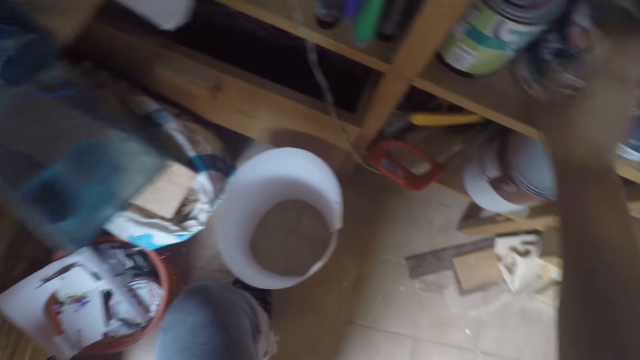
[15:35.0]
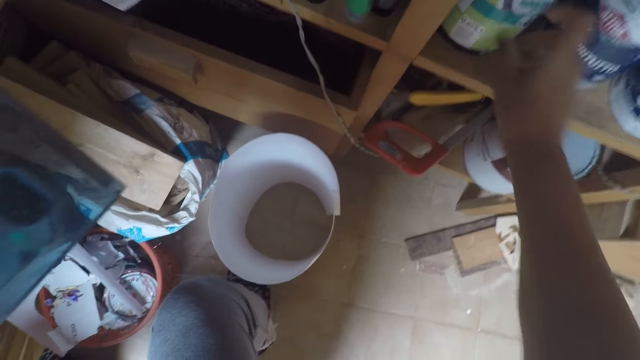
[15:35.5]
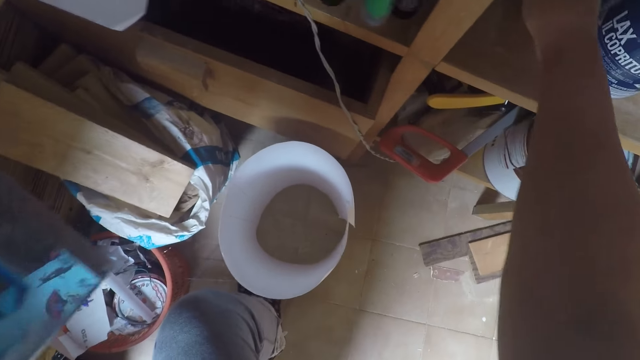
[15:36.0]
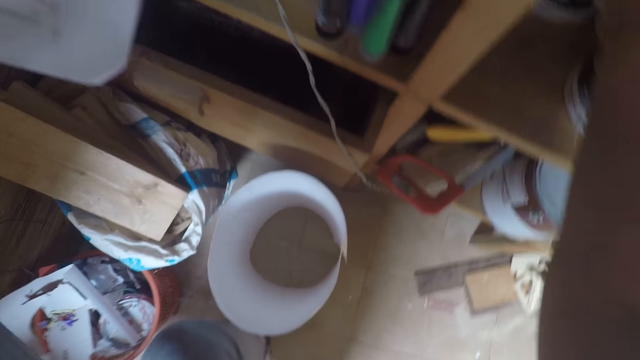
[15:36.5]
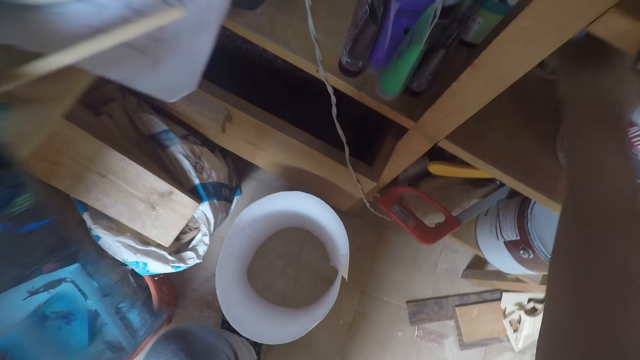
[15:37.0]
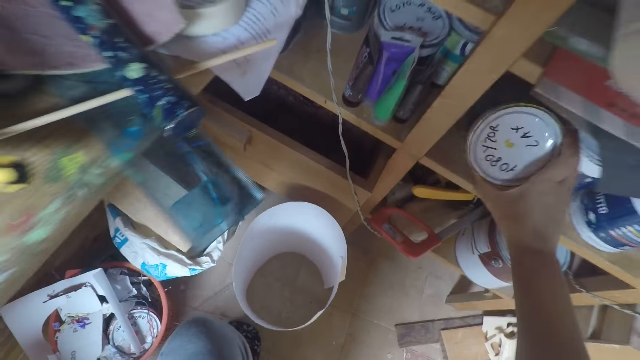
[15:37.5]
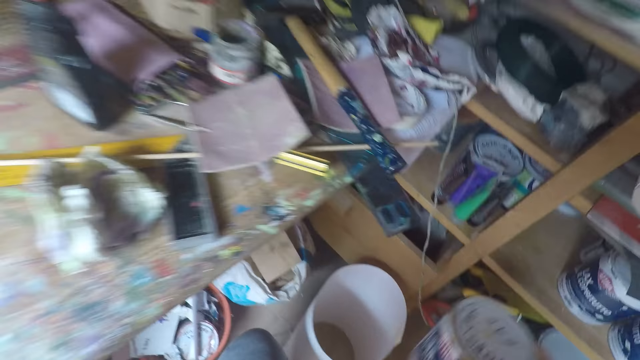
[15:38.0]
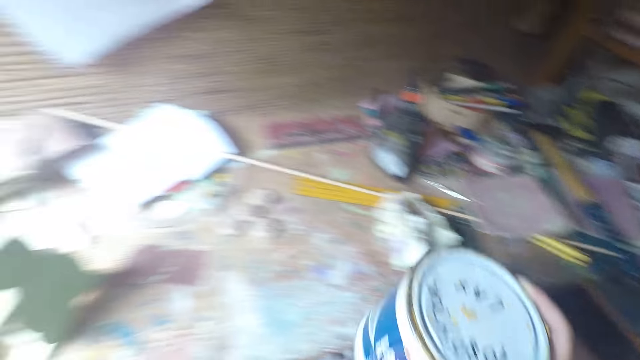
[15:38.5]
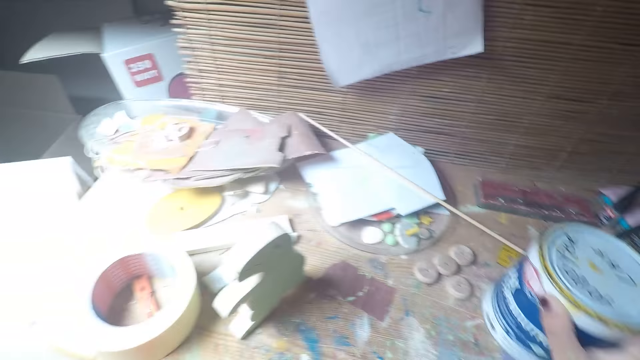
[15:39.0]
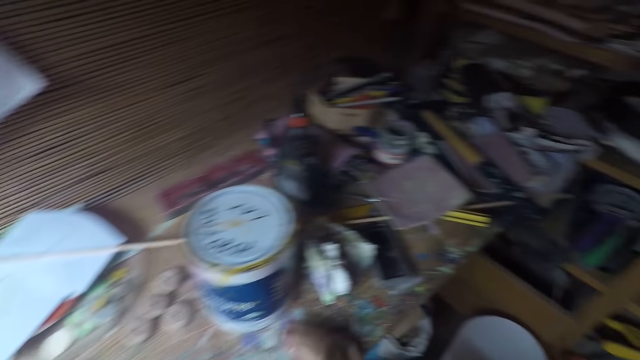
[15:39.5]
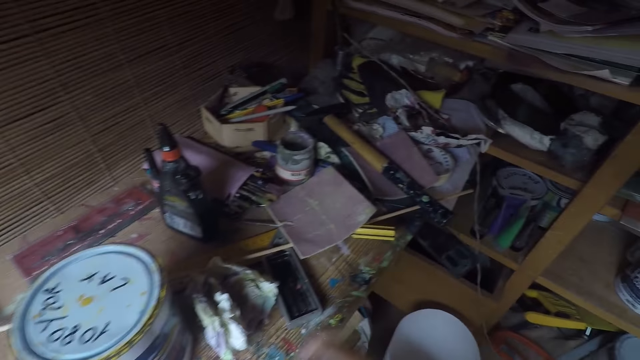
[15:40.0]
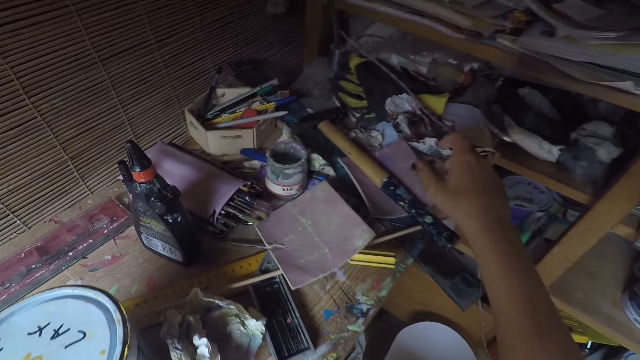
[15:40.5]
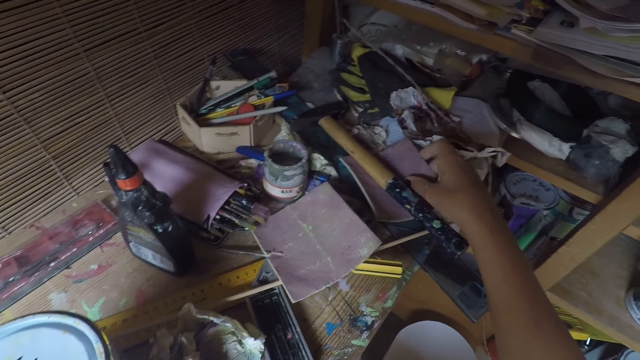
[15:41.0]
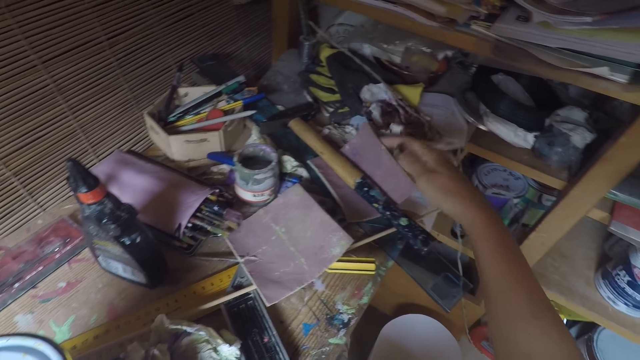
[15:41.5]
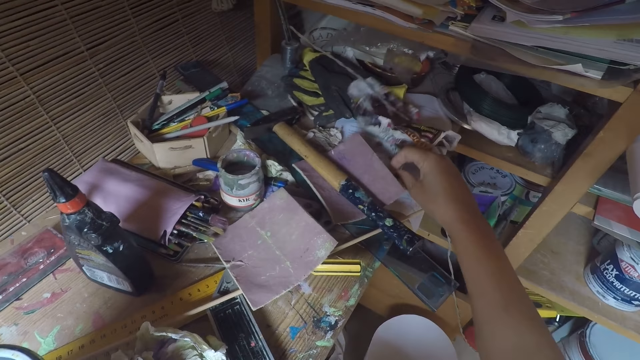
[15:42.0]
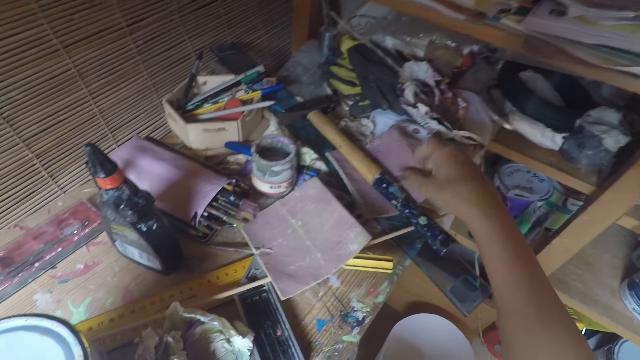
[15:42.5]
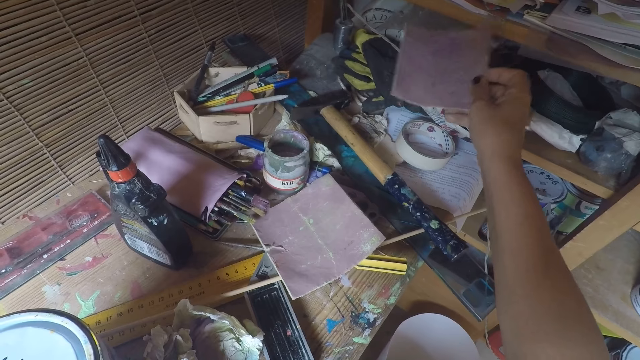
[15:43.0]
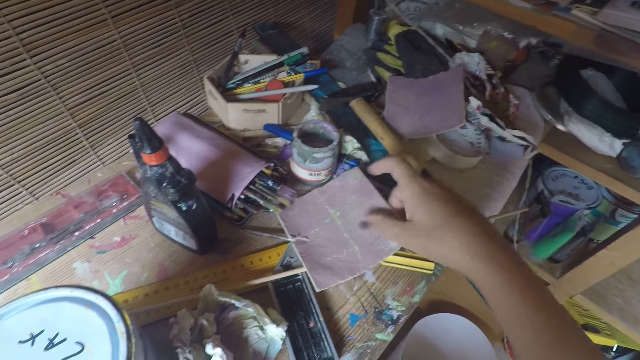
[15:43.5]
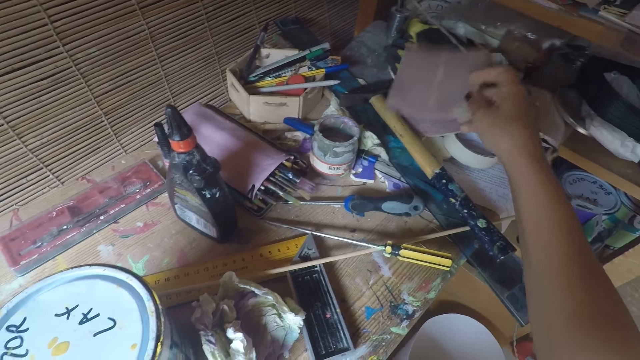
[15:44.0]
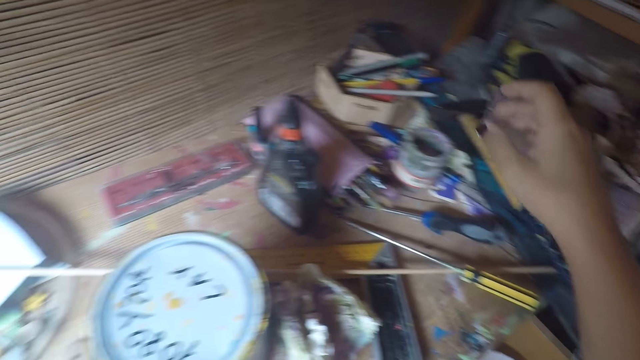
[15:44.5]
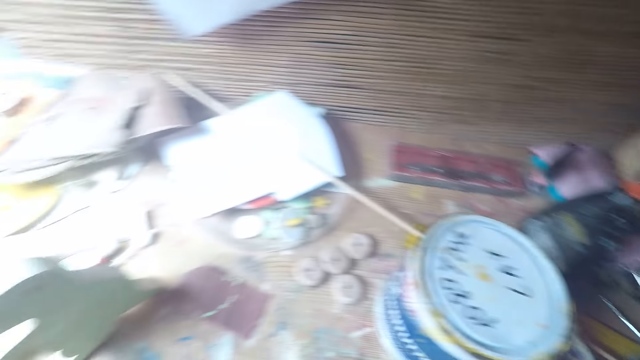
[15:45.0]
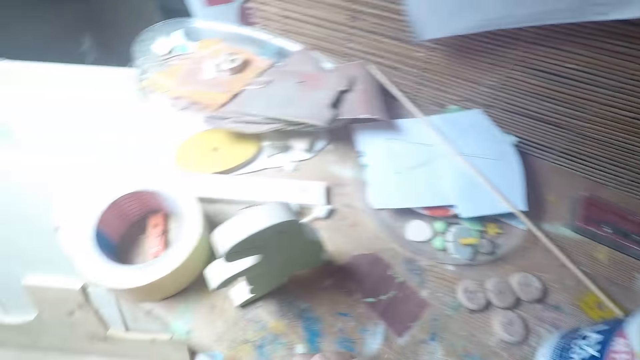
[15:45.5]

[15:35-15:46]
The camera wearer arranges tins of paint on the shelf. They pick up a tin of paint on the shelf. They put the tin of paint on the table. They touch sandpaper. They move a sponge on the table.

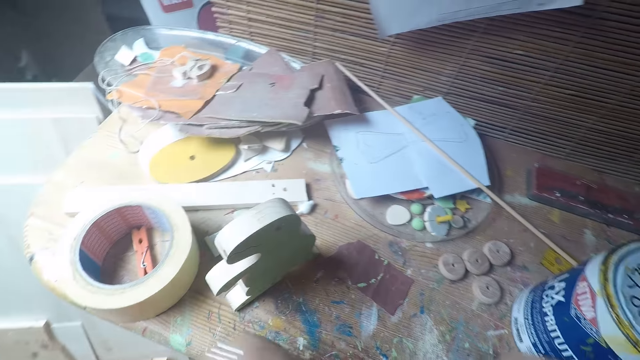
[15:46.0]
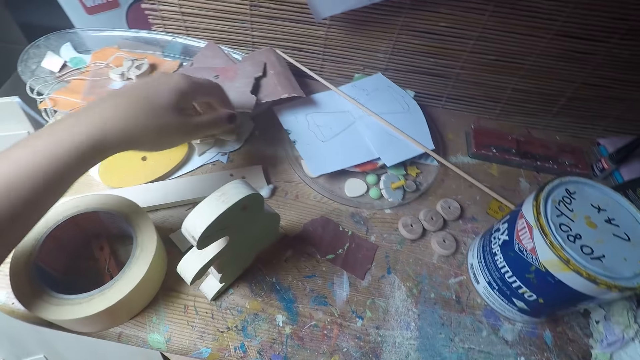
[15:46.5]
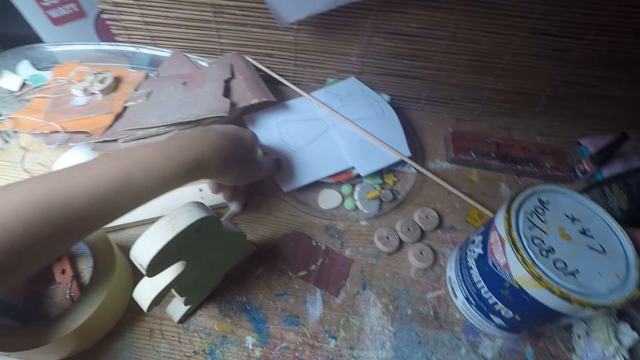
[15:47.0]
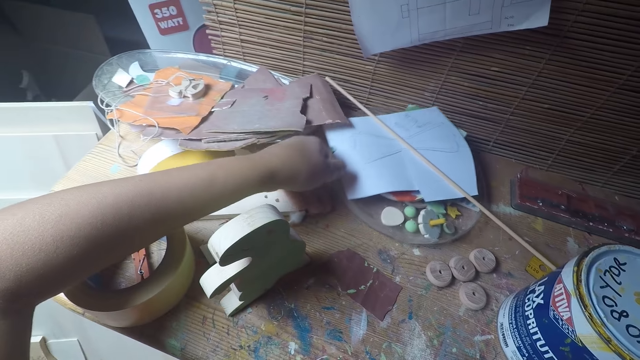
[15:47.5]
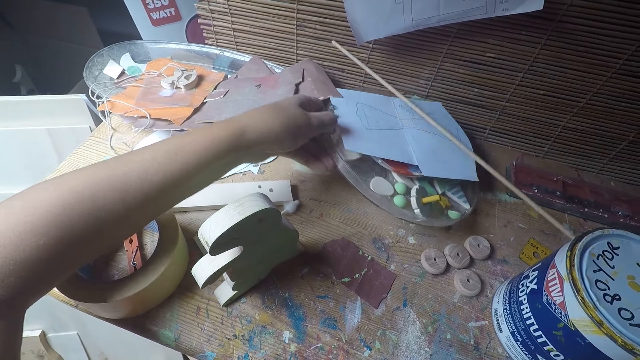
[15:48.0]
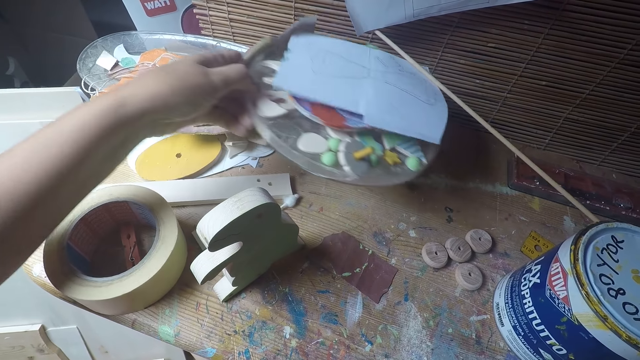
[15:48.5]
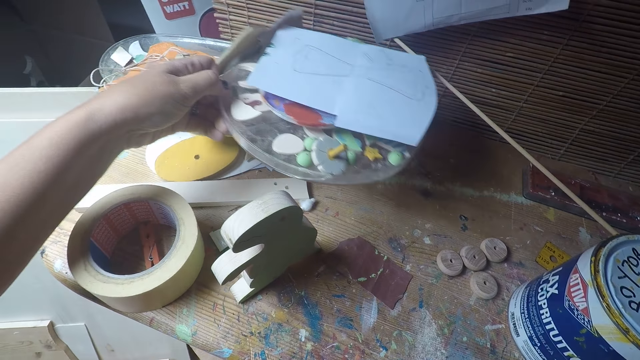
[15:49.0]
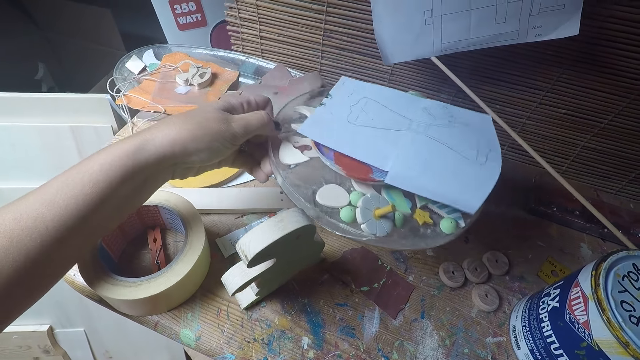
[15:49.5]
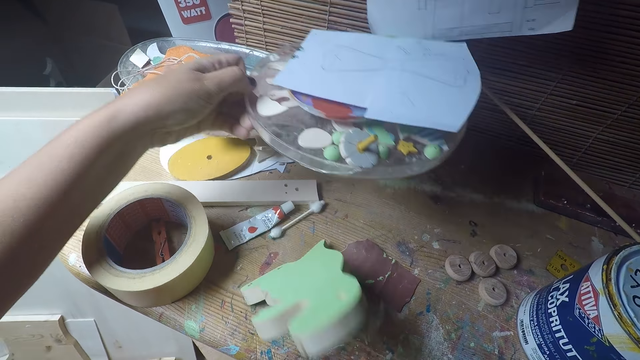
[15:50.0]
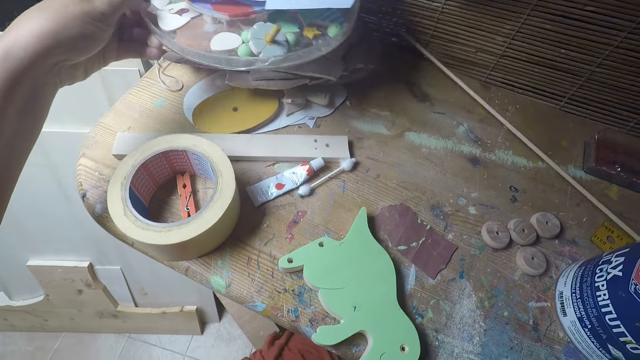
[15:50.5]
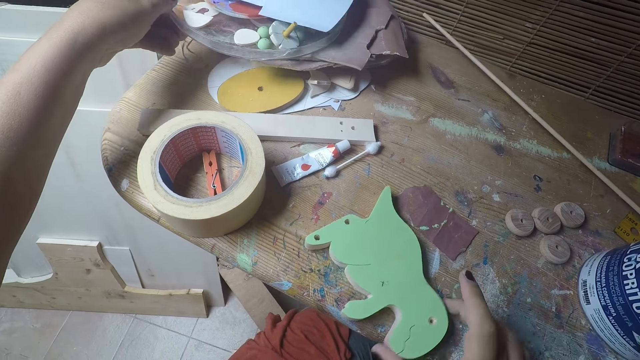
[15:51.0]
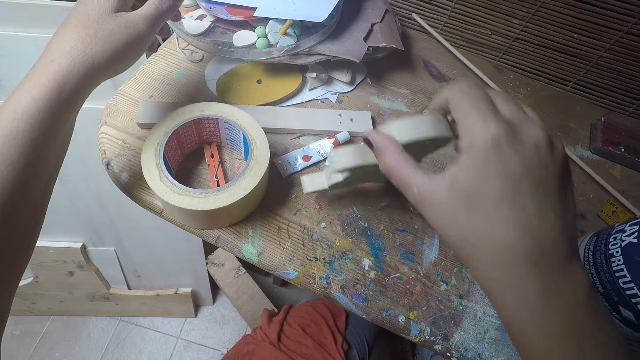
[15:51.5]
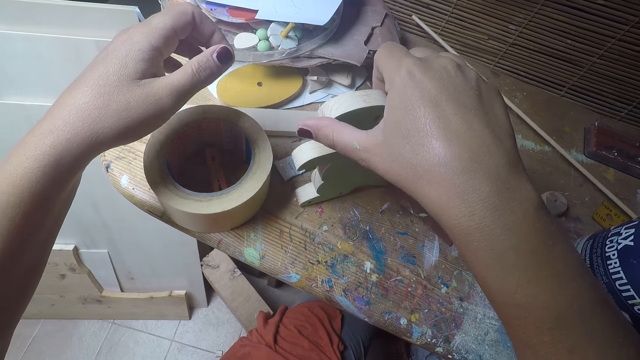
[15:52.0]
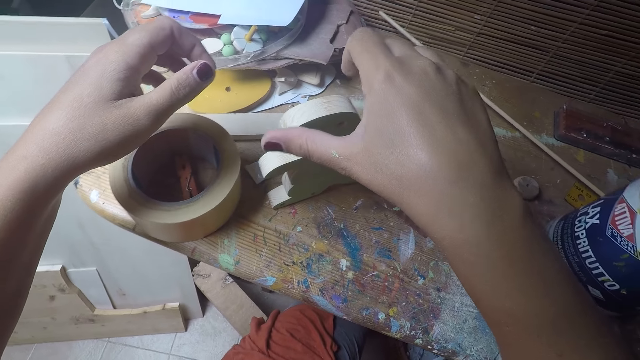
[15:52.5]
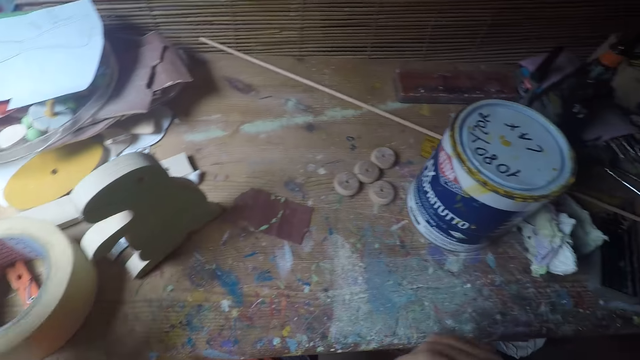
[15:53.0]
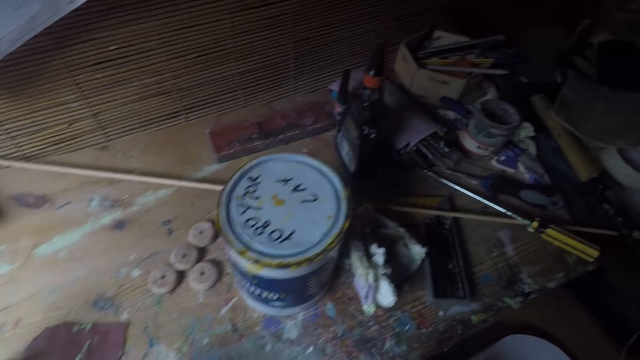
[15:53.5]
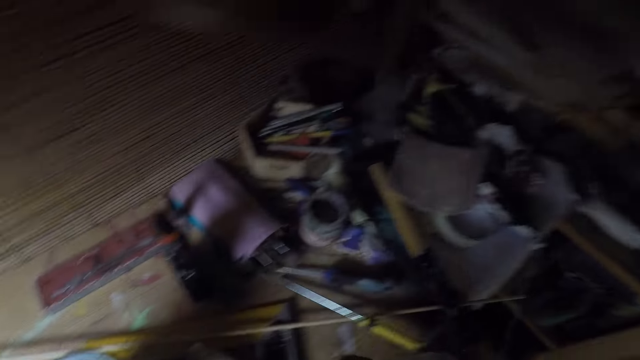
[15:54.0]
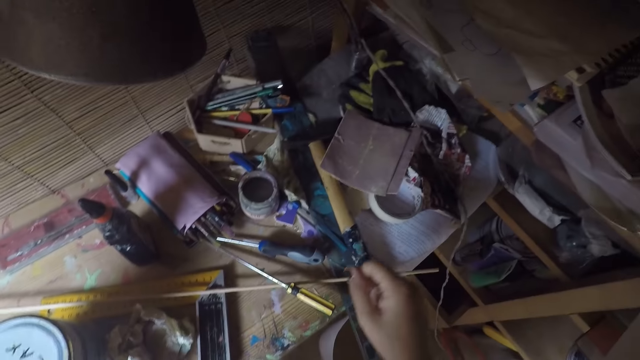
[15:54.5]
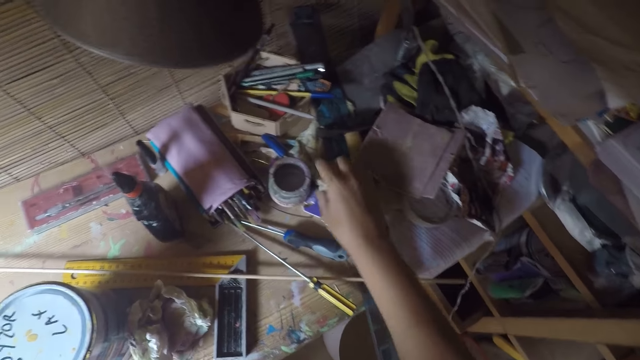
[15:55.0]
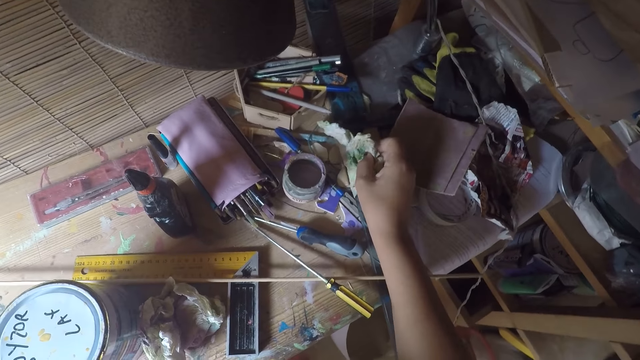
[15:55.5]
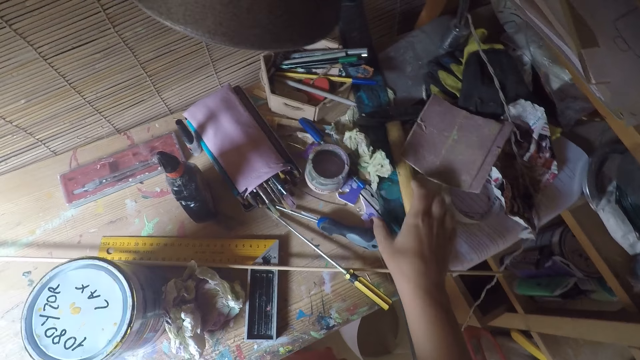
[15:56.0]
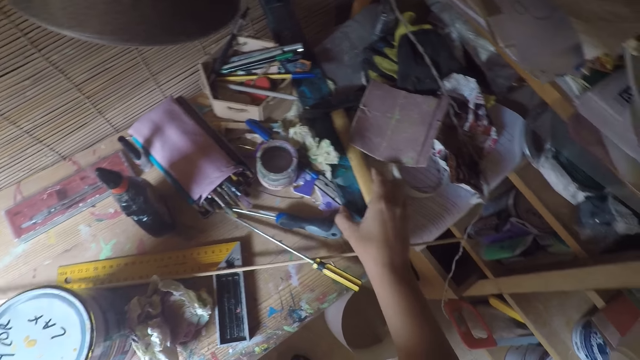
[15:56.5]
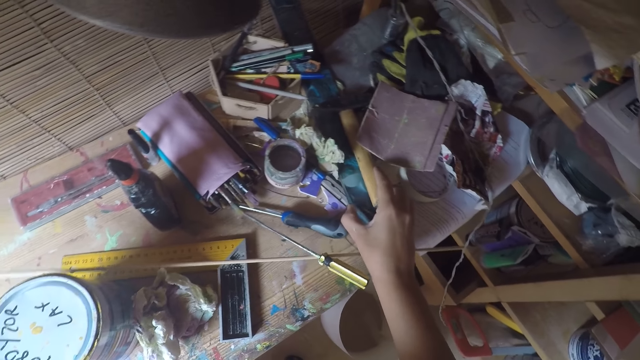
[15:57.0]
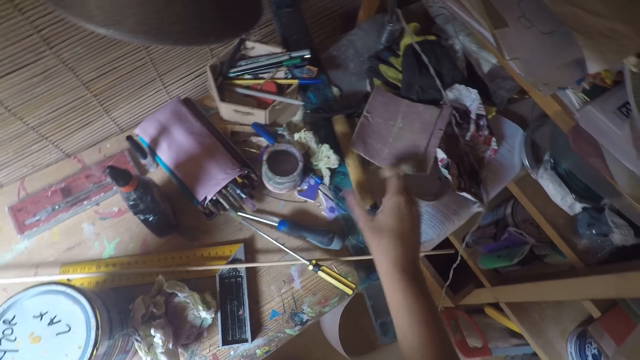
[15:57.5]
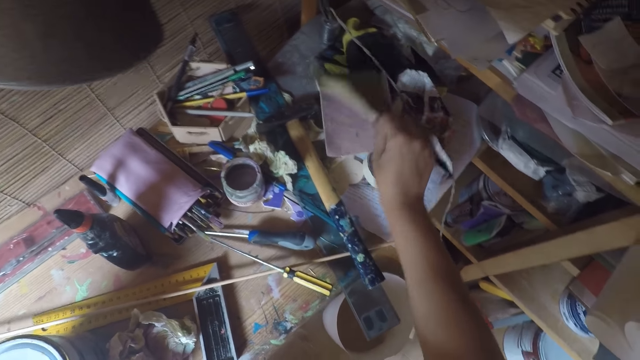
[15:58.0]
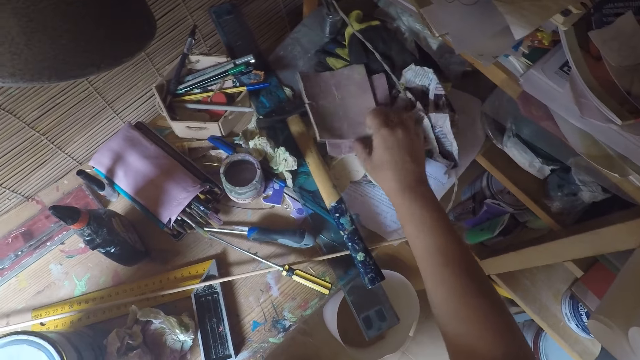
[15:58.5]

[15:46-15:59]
The camera wearer moves a lid of wood crafts on the table. They carry a tray. They keep the tray. They pick up a wood craft on the table. They touch a tissue on the table and touch a hammer on the table. They adjust some stuff. They touch a sponge on the table.
